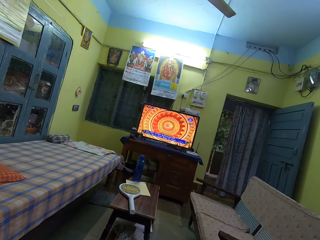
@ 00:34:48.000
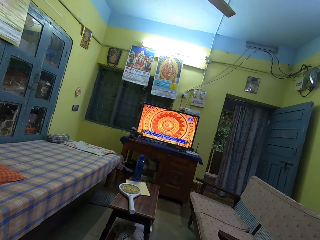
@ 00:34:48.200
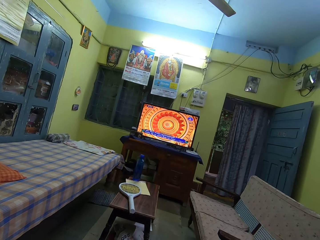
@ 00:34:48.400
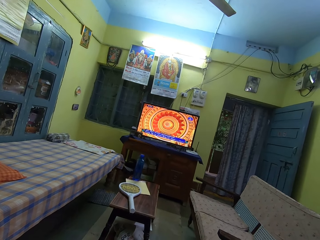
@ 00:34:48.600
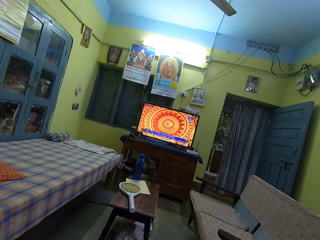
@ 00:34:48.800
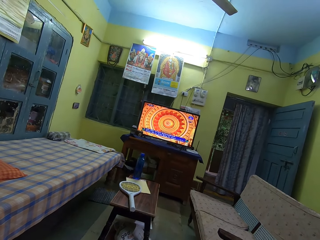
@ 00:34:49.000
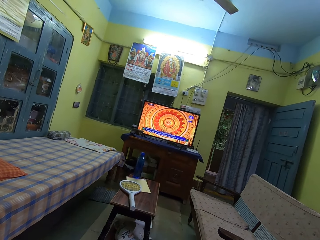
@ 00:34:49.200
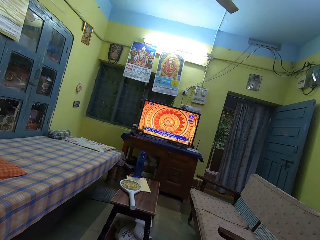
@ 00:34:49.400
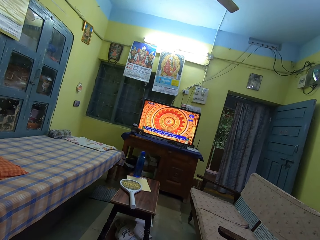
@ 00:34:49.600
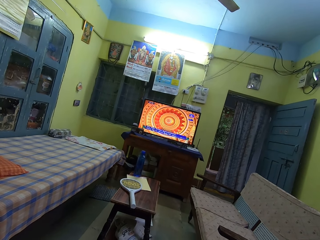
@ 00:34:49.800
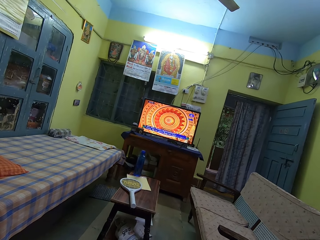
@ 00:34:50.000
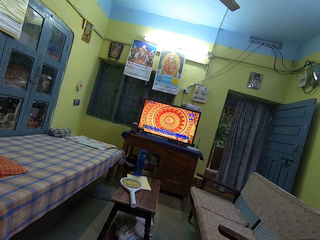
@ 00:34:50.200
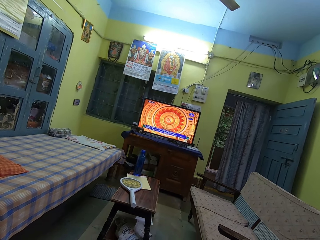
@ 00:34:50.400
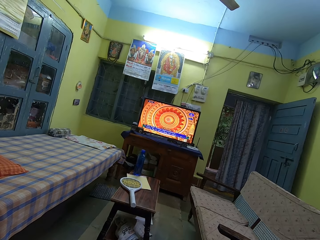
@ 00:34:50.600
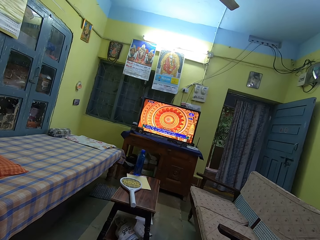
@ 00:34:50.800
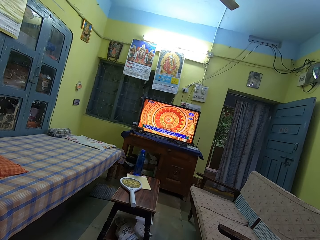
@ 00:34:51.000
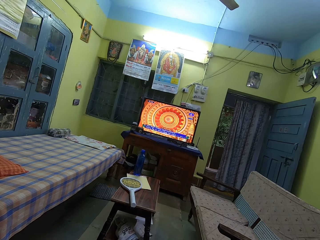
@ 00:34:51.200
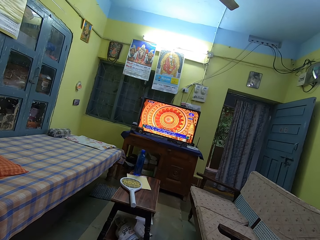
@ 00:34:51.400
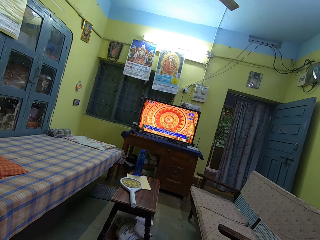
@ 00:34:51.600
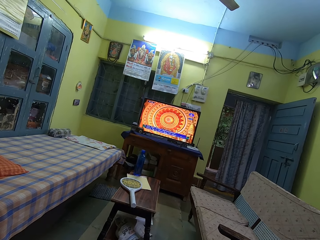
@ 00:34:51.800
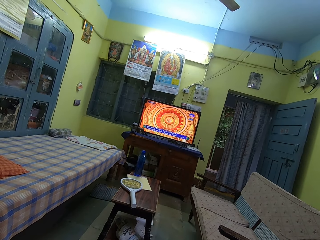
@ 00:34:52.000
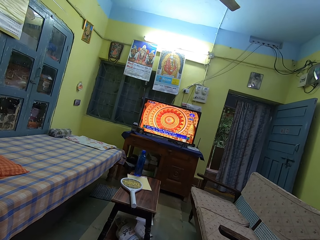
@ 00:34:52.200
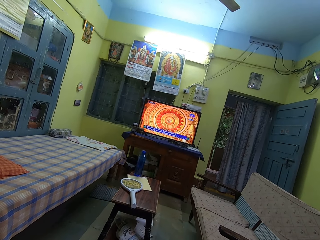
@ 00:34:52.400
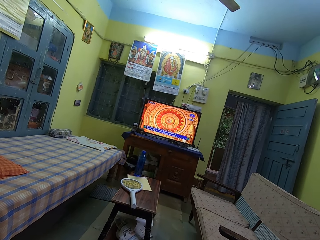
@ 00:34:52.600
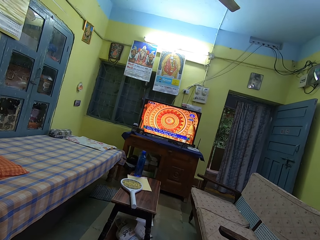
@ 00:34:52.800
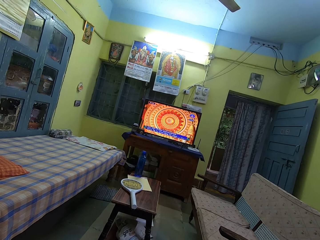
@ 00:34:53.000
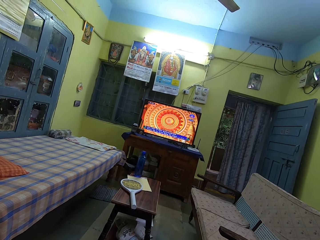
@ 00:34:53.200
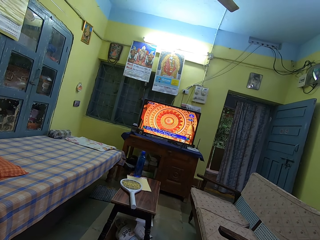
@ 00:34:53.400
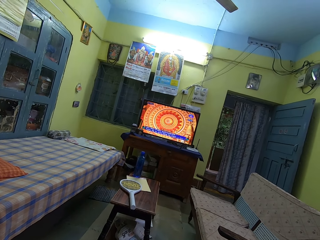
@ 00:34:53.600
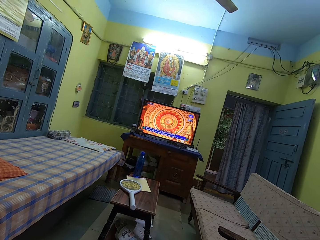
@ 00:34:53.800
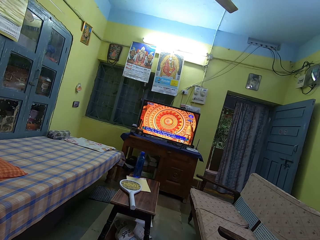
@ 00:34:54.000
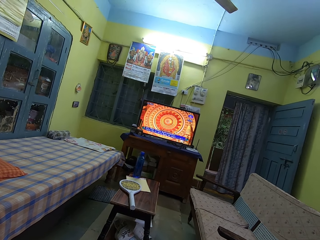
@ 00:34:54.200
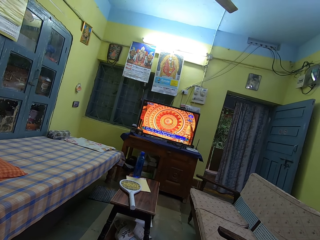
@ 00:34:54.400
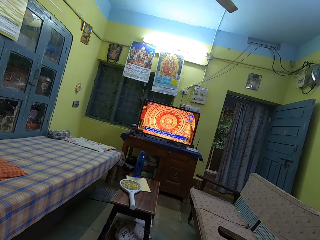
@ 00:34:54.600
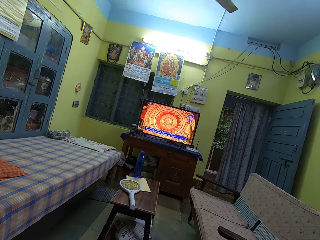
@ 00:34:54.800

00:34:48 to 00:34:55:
The camera wearer sings.
